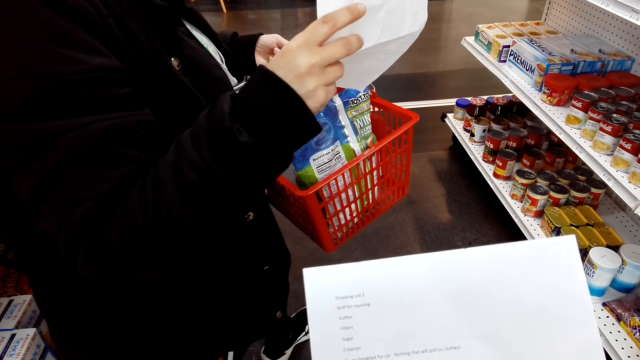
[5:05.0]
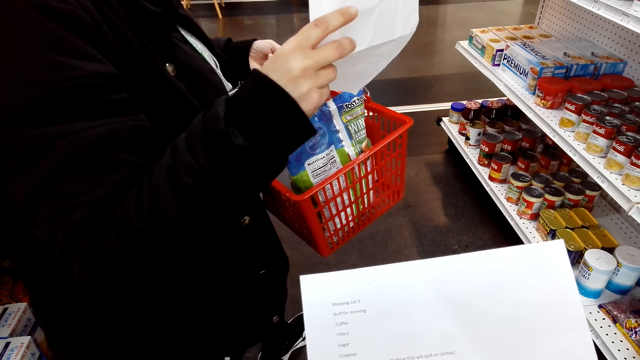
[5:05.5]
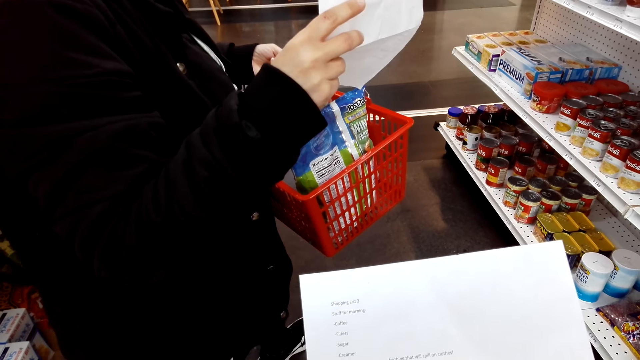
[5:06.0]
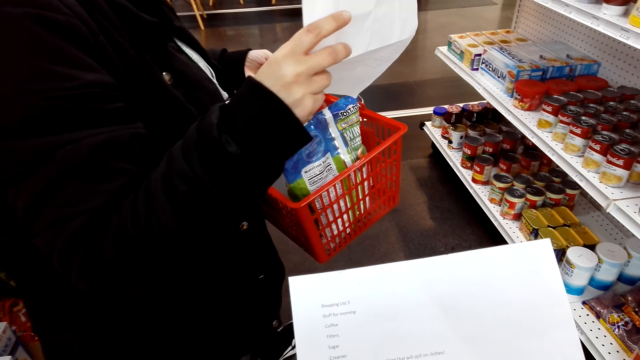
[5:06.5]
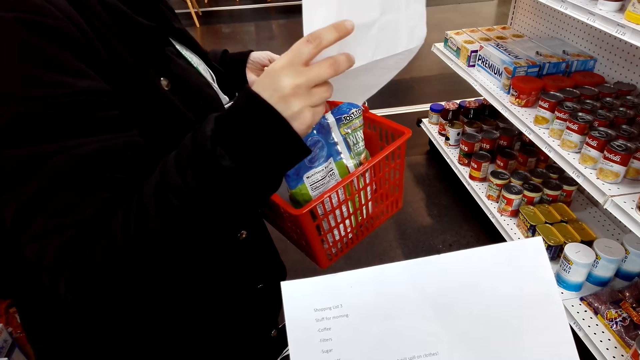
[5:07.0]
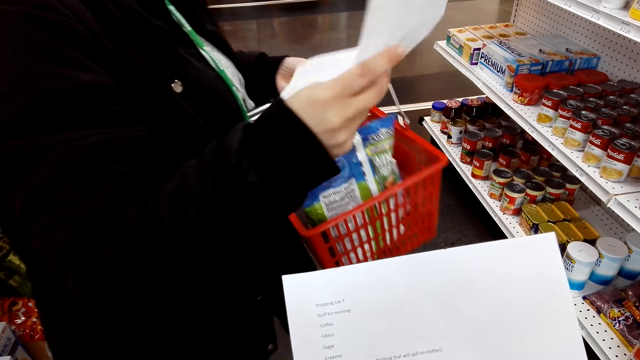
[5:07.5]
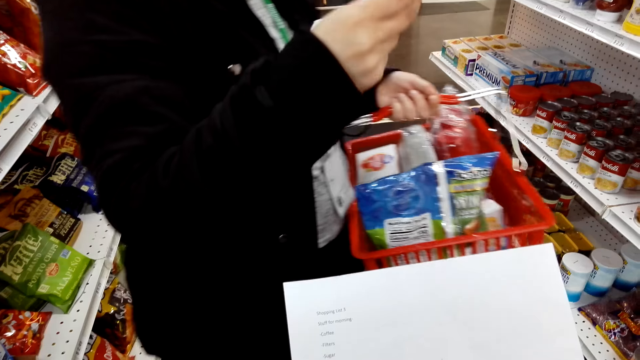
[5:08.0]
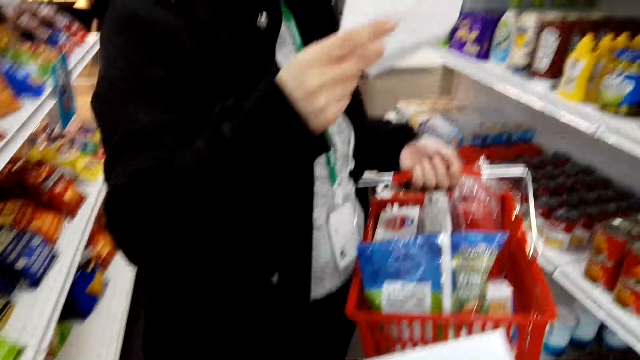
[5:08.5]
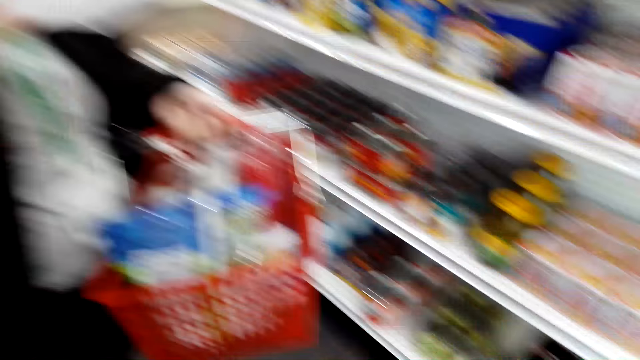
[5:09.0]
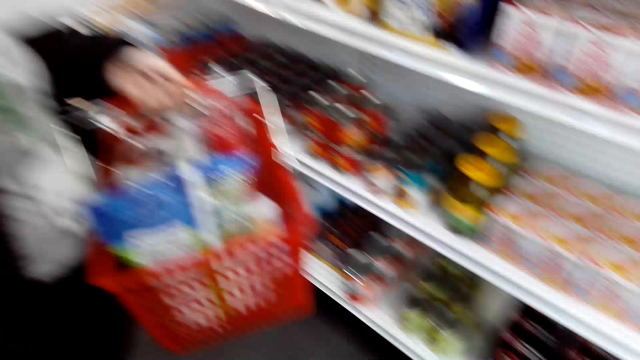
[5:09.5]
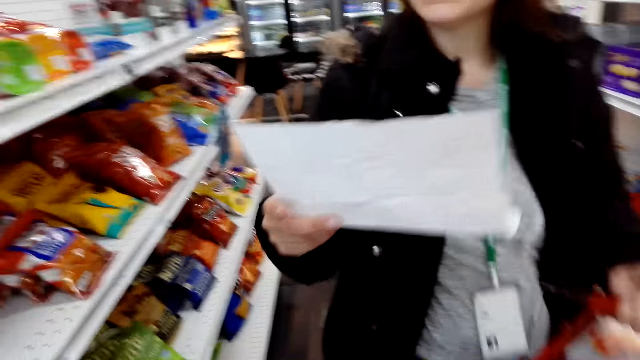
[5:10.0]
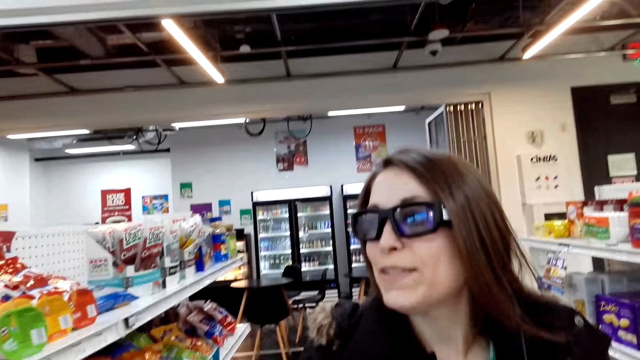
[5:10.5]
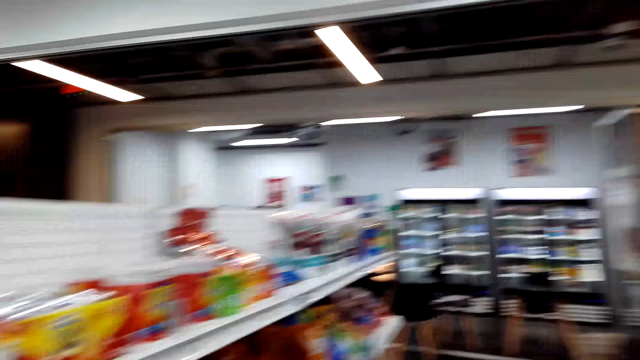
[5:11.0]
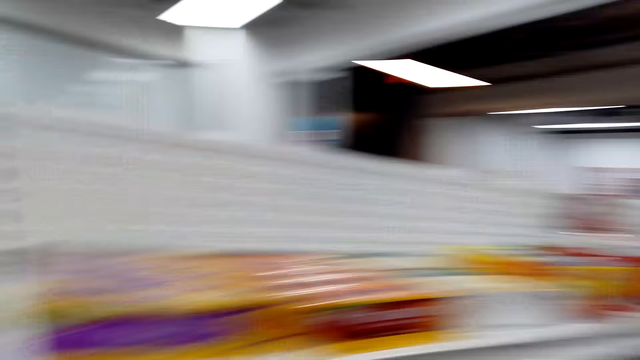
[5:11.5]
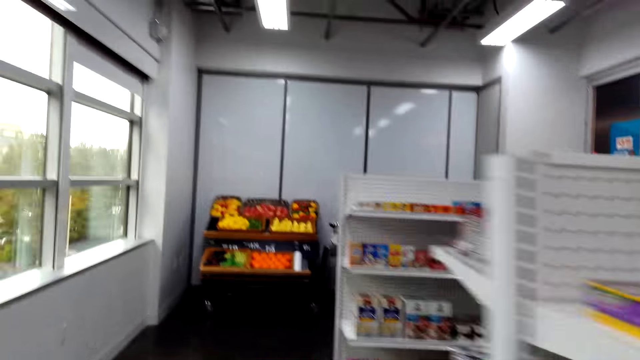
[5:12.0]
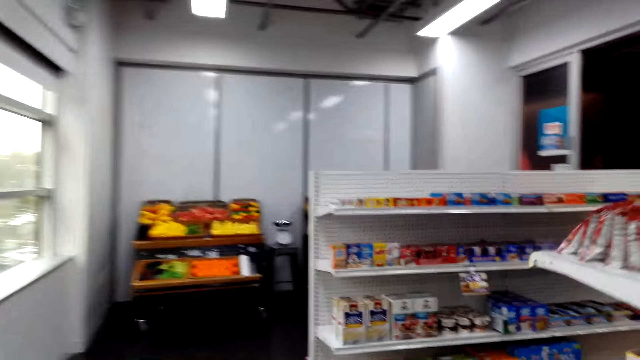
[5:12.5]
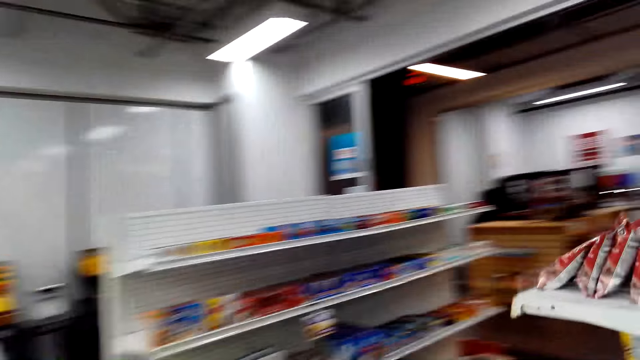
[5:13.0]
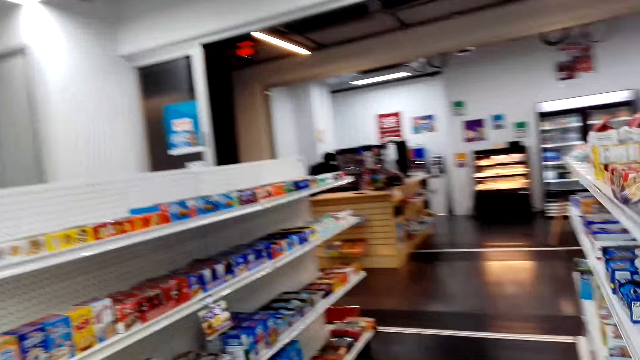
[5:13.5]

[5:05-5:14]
The camera wearer walks to another rack.

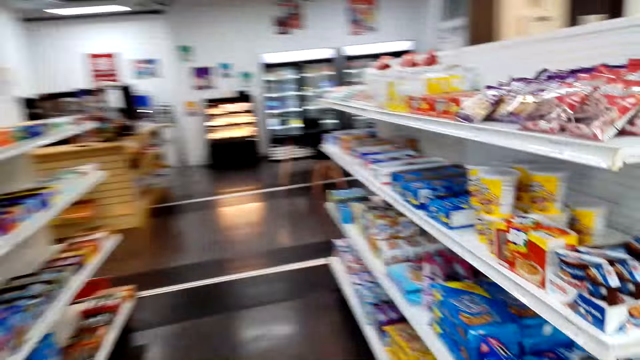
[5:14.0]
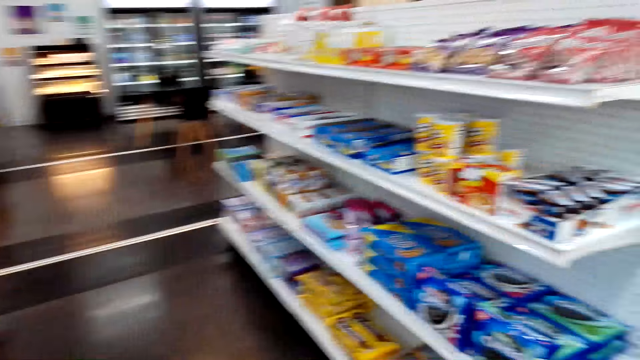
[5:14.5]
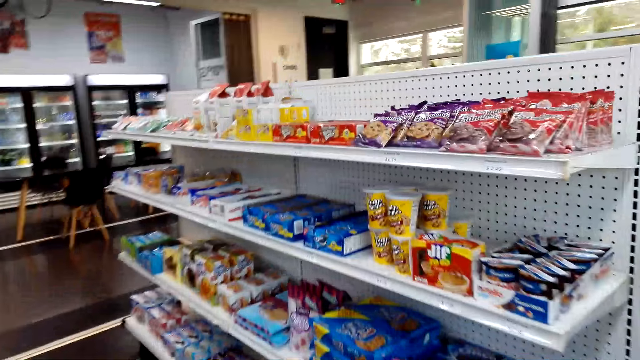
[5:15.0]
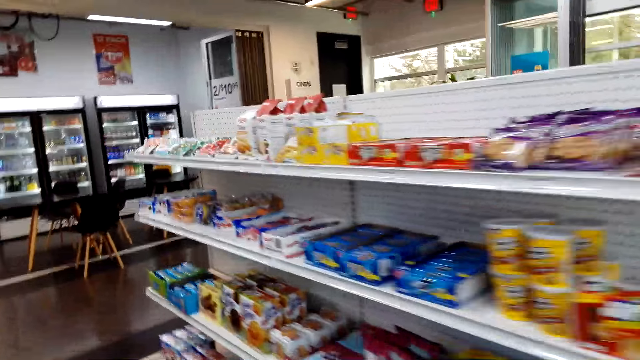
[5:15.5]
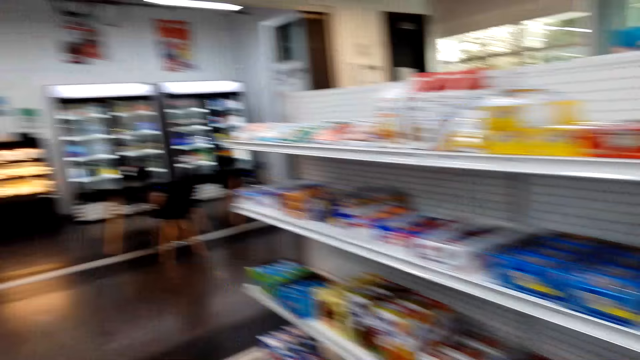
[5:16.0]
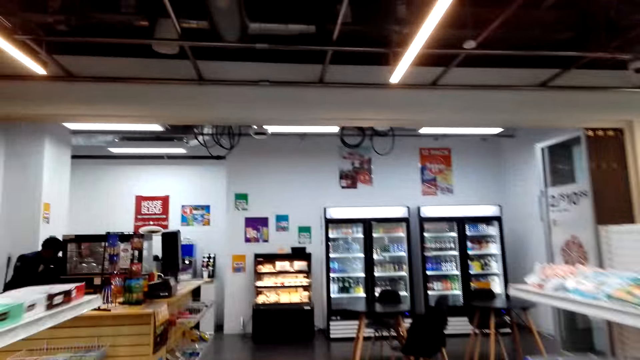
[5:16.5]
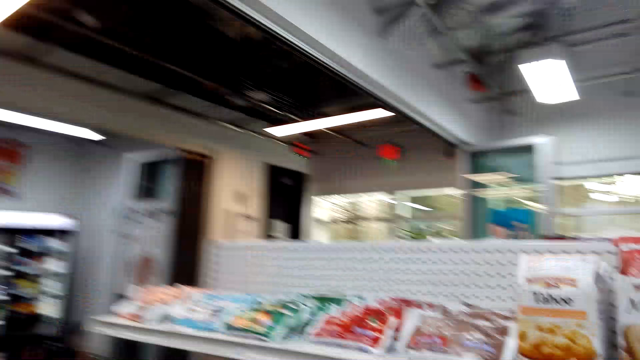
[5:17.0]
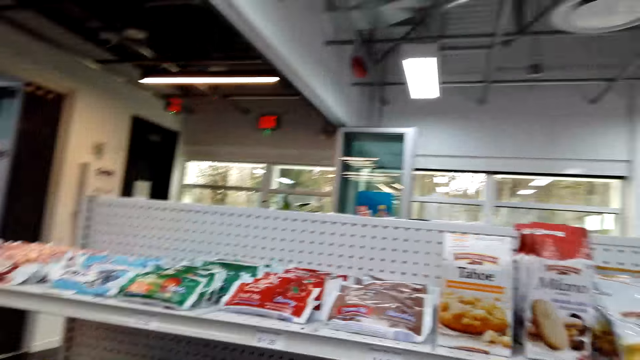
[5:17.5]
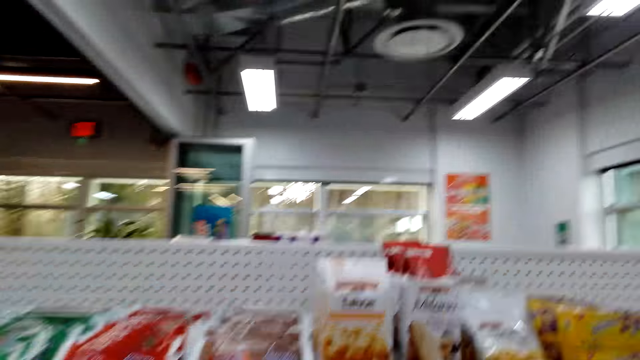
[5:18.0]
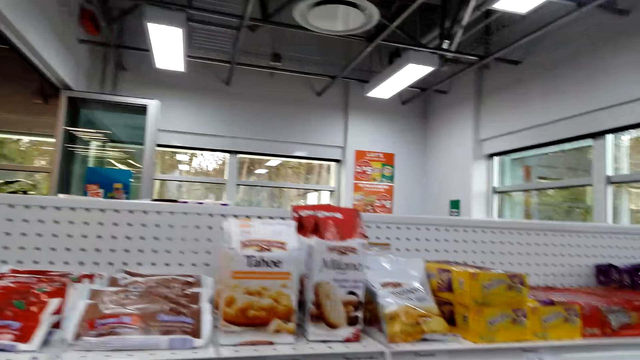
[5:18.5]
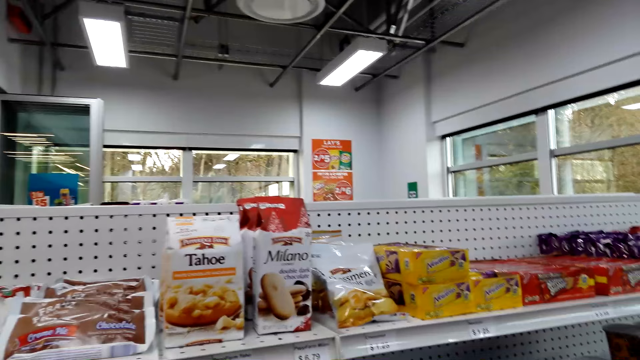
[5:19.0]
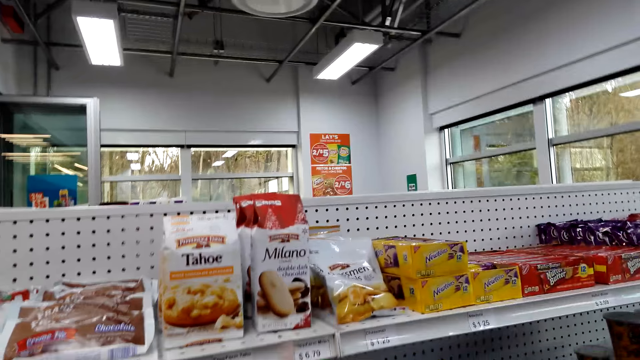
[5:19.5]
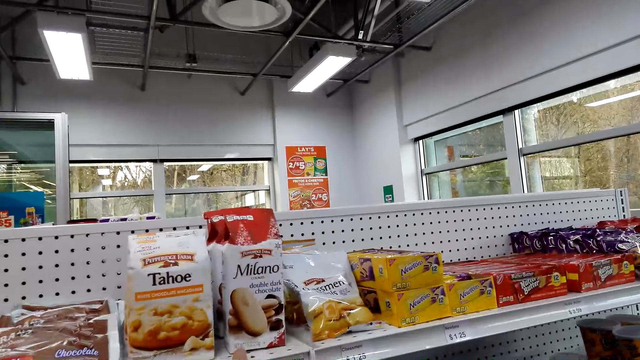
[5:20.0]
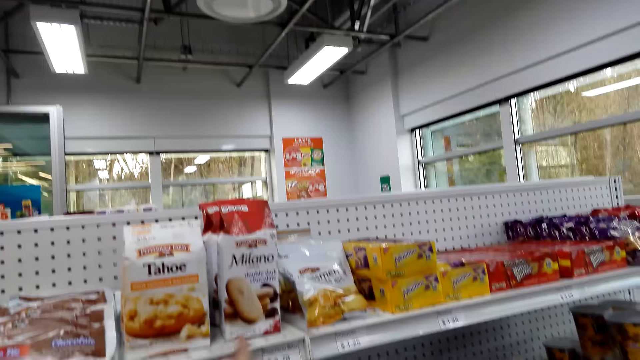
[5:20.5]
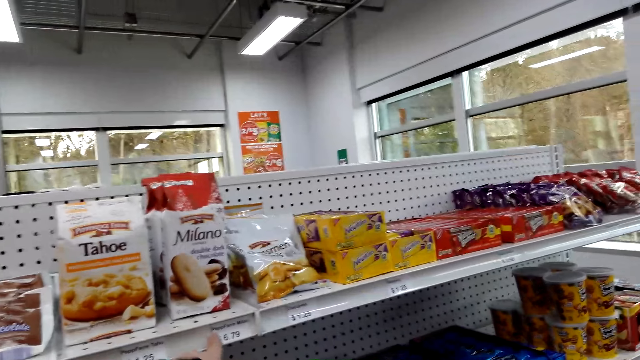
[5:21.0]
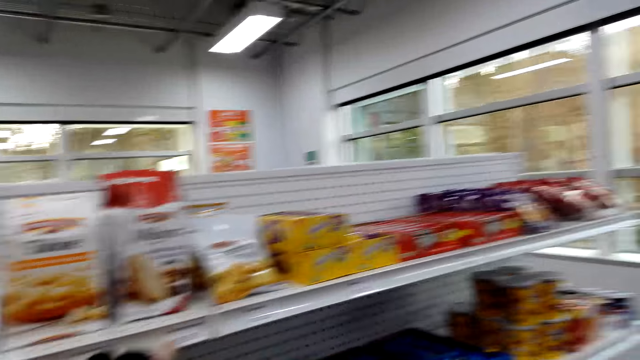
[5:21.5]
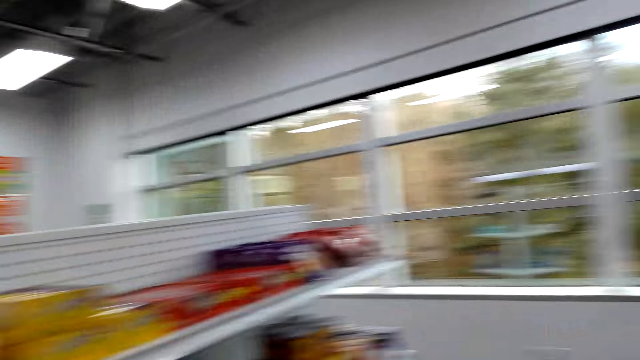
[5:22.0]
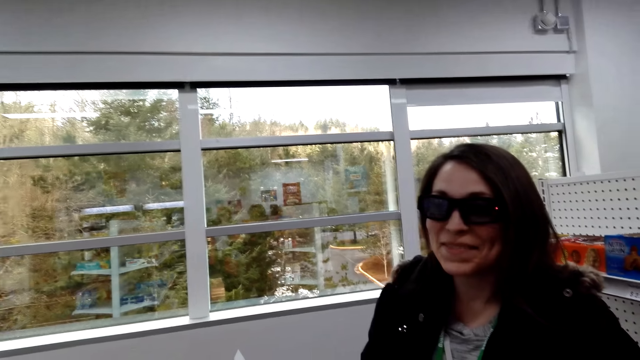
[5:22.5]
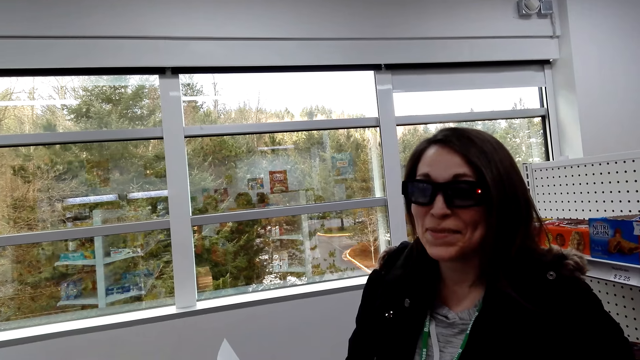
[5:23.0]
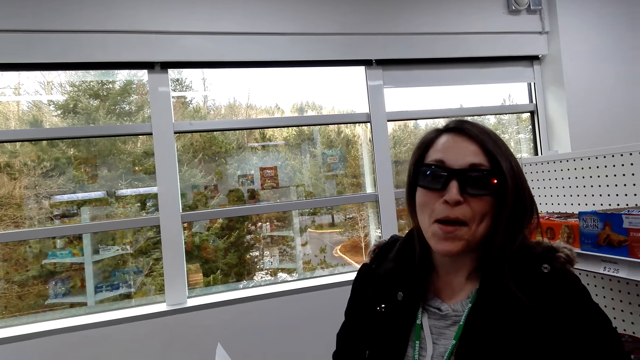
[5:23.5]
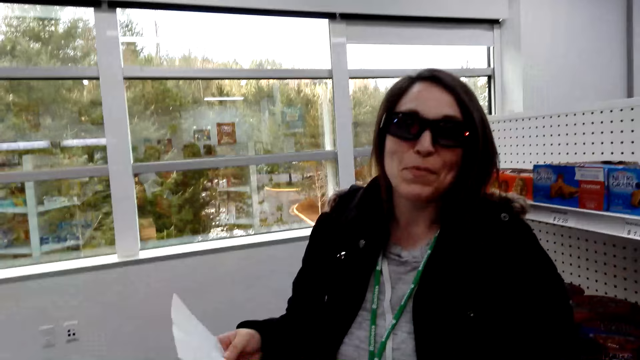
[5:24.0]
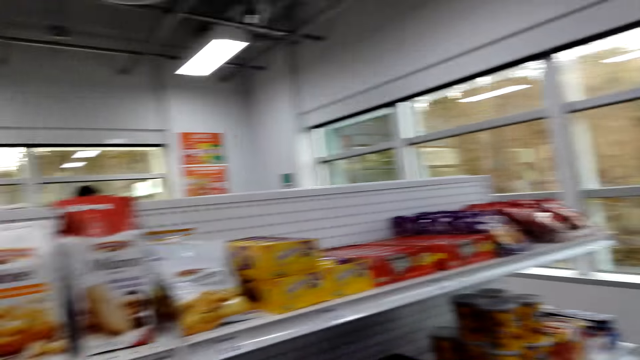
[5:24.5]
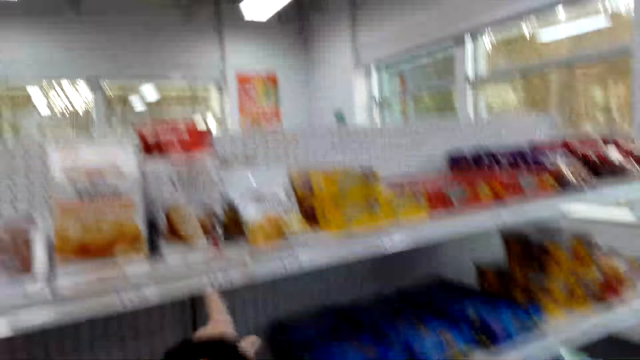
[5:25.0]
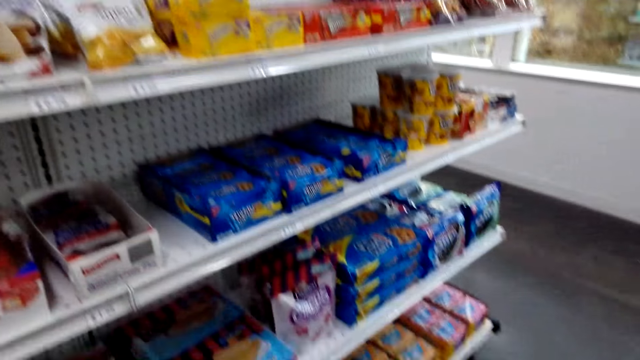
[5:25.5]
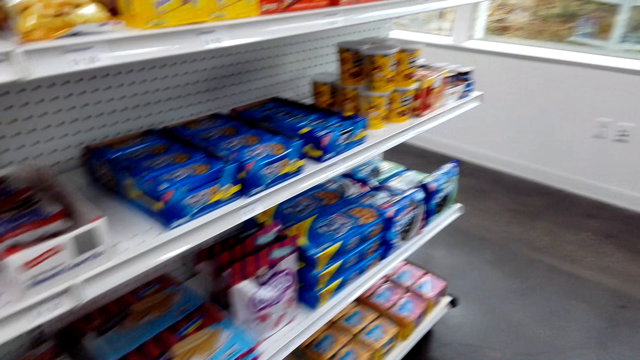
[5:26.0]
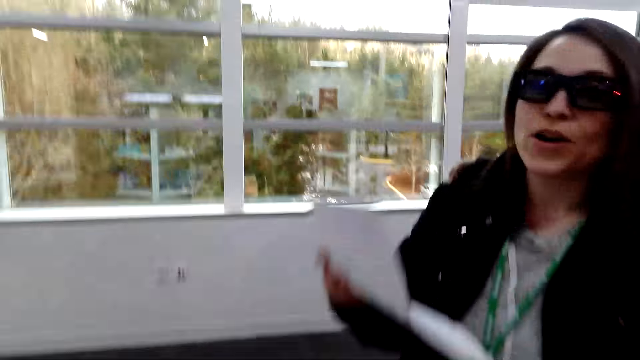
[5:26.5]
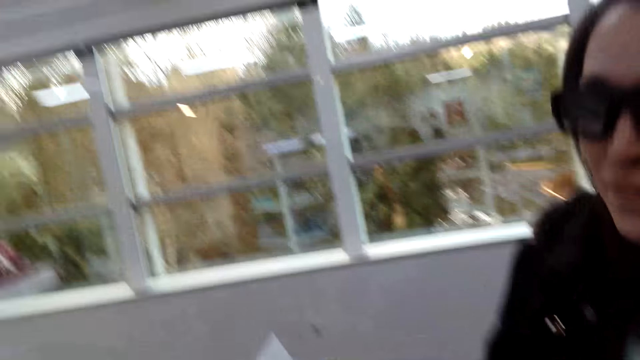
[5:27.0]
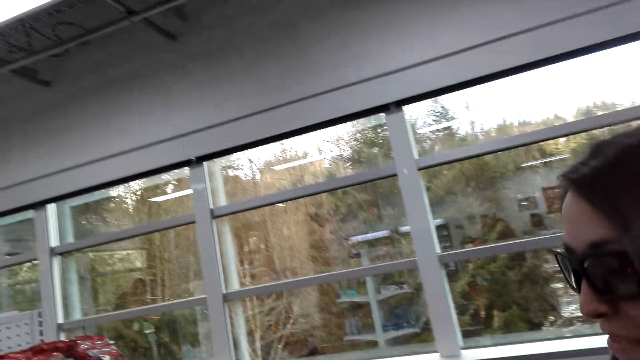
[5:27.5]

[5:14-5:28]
The camera wearer talks to a woman. They walk to another rack. They inspect the racks. They talk to the woman. They inspect the racks. The woman talks to the camera wearer and moves towards the camera wearer.
